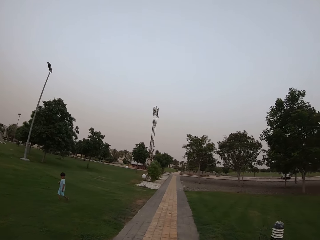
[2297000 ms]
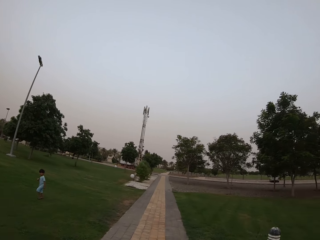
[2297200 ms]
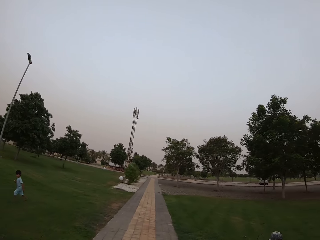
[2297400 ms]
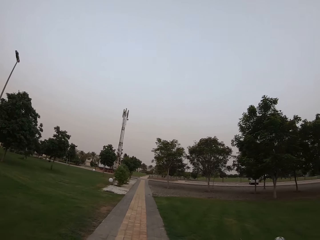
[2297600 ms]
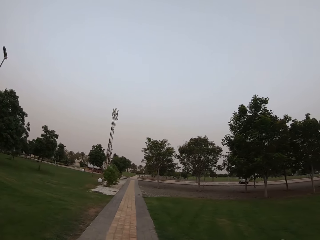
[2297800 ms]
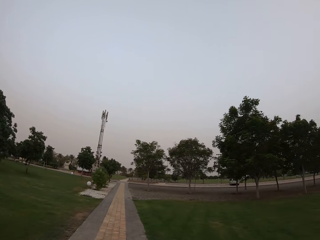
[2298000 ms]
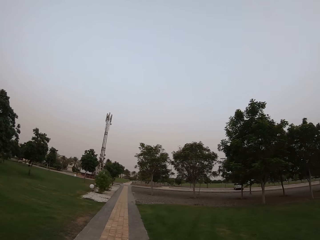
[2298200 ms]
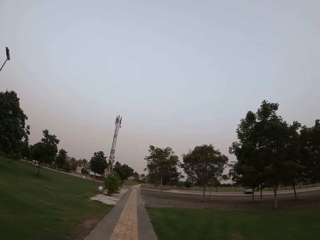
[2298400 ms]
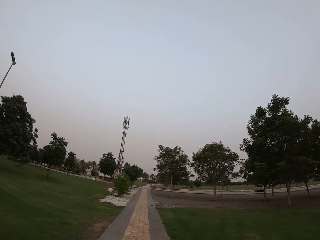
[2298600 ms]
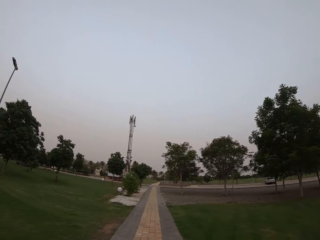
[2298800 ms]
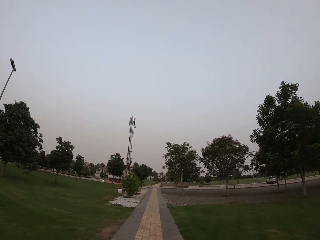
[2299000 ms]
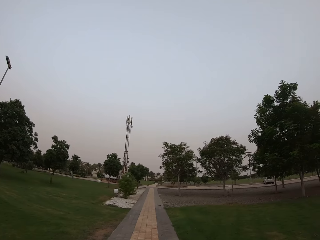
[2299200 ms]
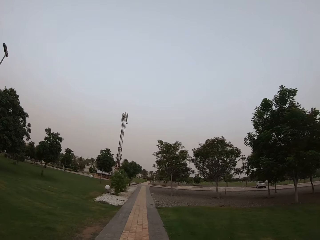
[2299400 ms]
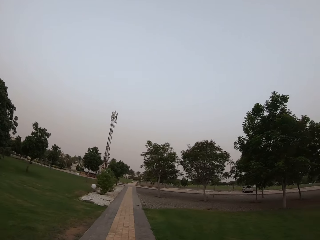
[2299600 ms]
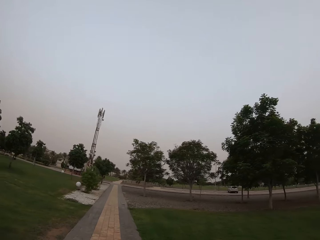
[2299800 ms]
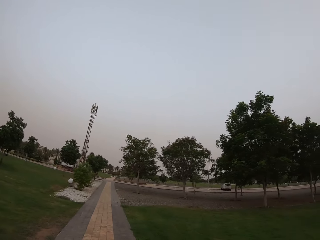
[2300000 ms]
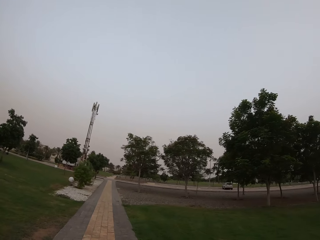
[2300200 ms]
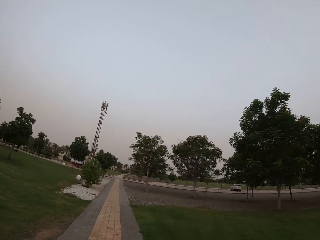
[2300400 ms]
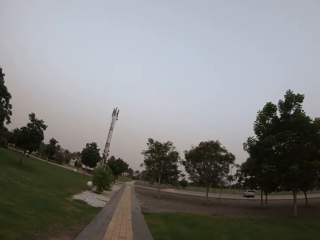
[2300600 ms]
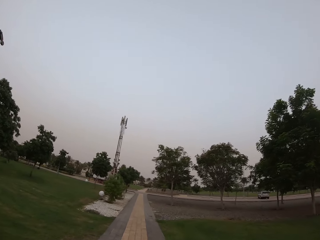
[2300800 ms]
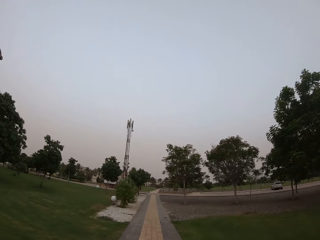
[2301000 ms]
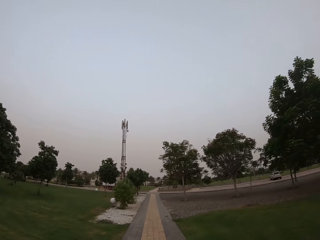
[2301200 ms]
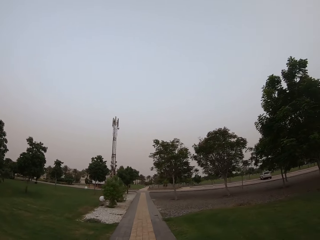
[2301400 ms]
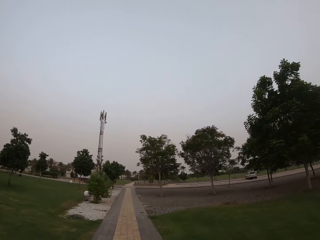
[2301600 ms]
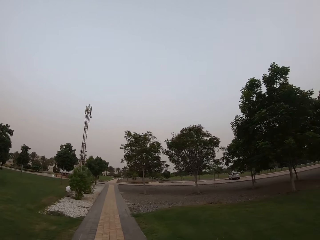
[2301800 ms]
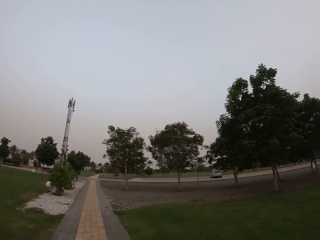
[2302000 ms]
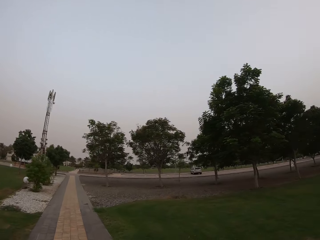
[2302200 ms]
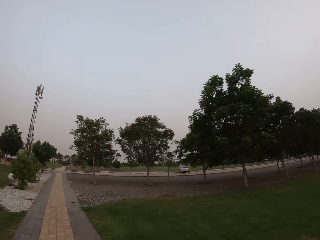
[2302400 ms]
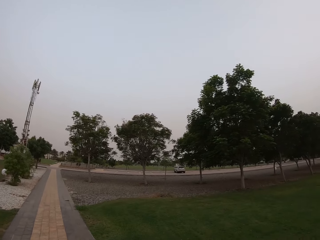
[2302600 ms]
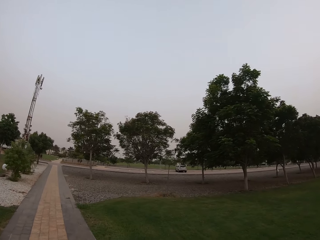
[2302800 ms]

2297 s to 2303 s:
The camera wearer walks.

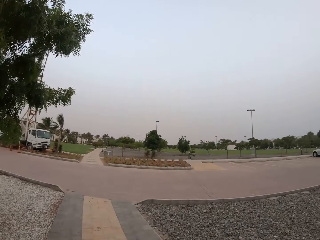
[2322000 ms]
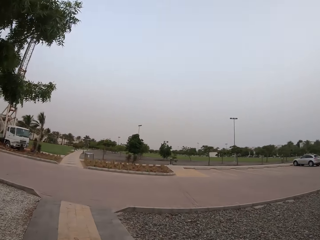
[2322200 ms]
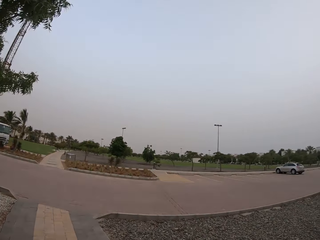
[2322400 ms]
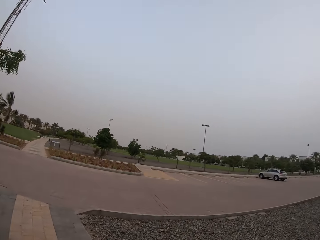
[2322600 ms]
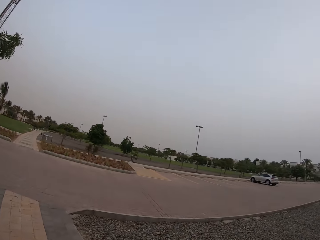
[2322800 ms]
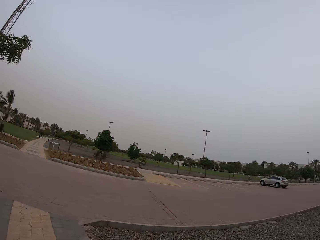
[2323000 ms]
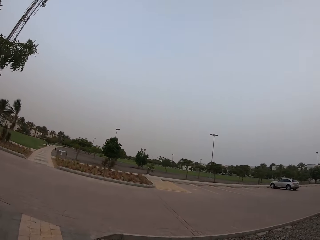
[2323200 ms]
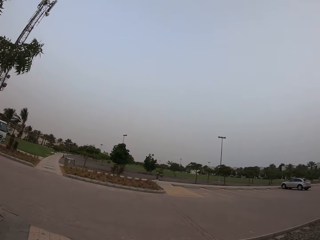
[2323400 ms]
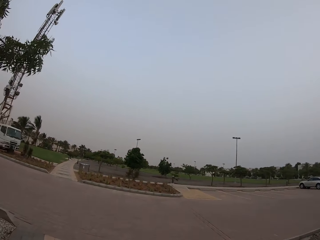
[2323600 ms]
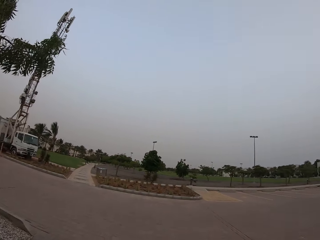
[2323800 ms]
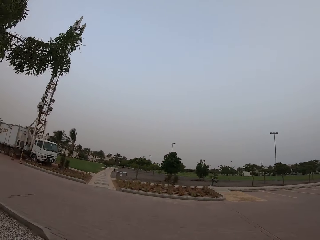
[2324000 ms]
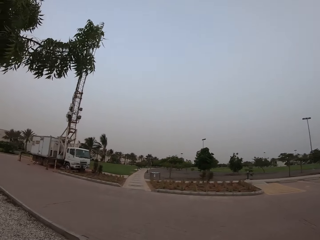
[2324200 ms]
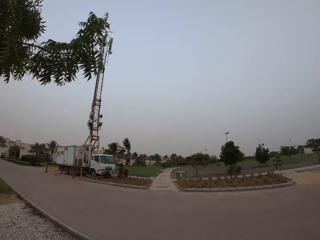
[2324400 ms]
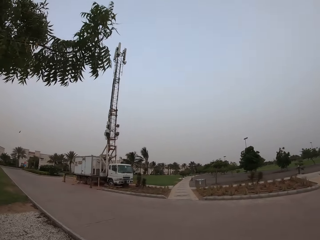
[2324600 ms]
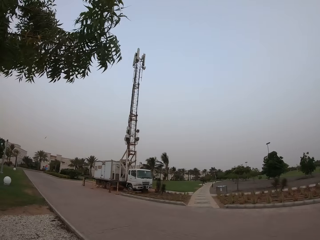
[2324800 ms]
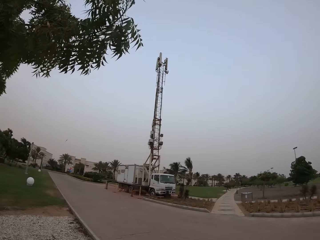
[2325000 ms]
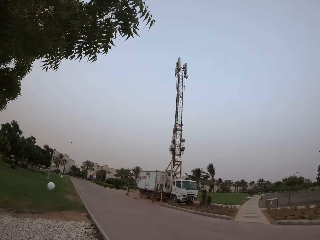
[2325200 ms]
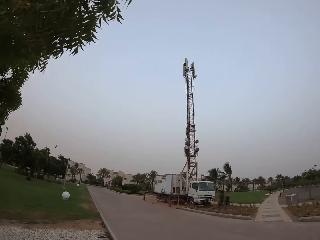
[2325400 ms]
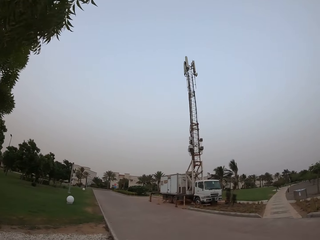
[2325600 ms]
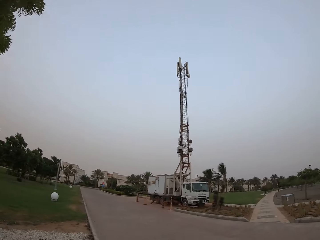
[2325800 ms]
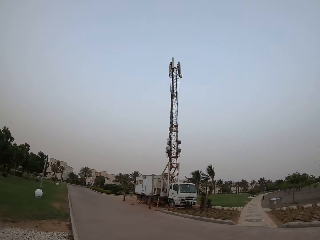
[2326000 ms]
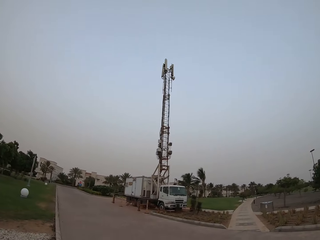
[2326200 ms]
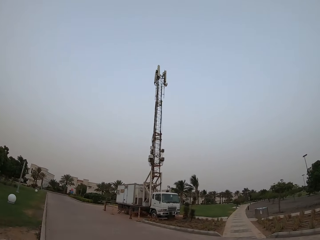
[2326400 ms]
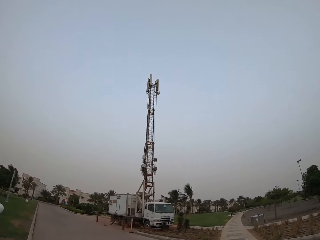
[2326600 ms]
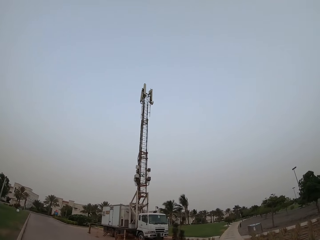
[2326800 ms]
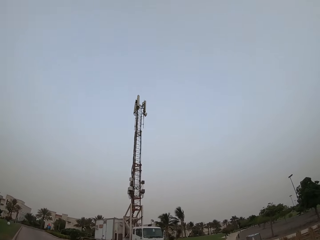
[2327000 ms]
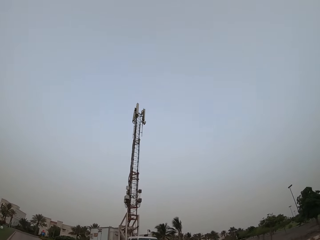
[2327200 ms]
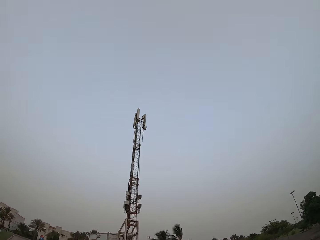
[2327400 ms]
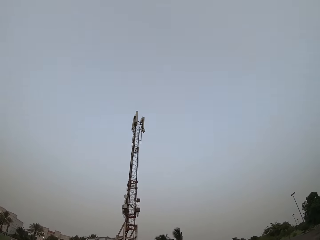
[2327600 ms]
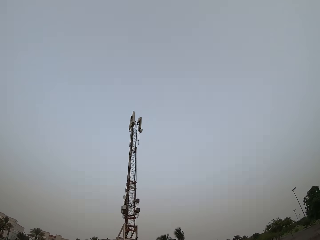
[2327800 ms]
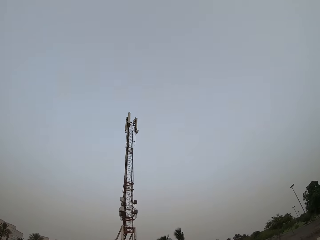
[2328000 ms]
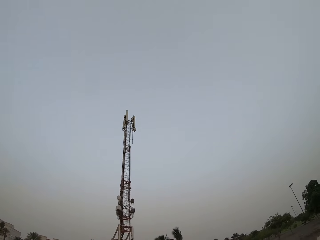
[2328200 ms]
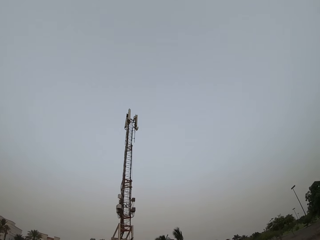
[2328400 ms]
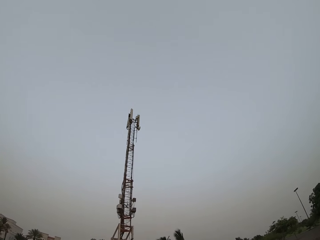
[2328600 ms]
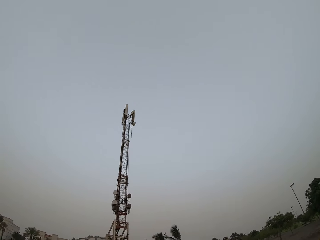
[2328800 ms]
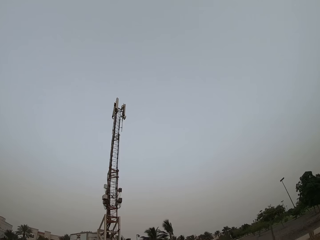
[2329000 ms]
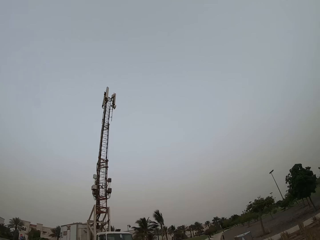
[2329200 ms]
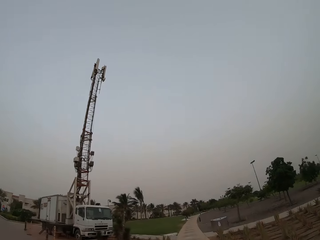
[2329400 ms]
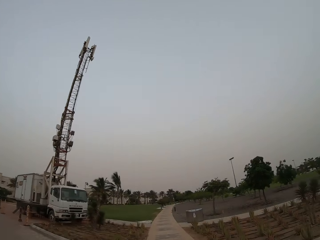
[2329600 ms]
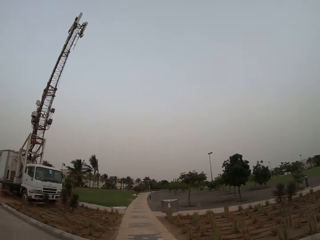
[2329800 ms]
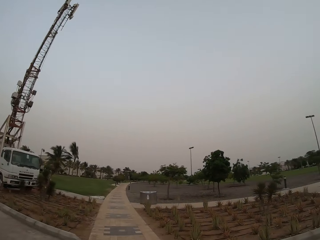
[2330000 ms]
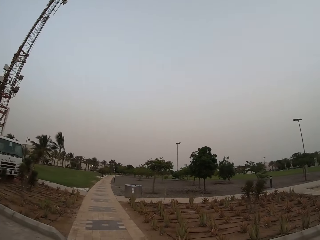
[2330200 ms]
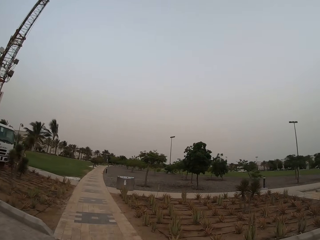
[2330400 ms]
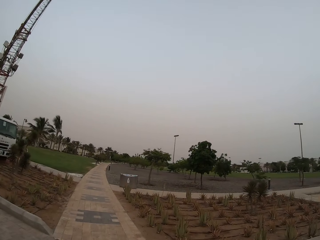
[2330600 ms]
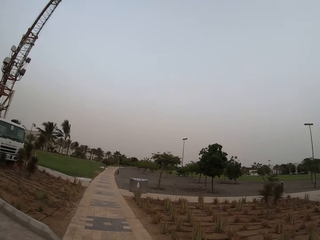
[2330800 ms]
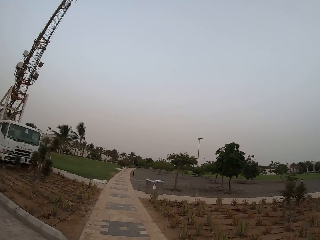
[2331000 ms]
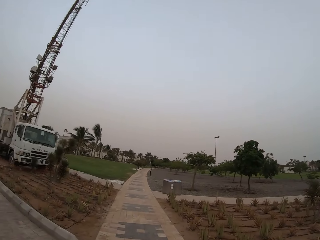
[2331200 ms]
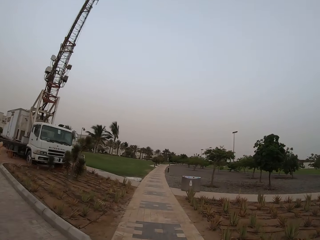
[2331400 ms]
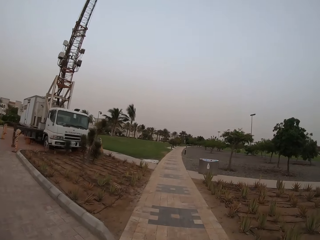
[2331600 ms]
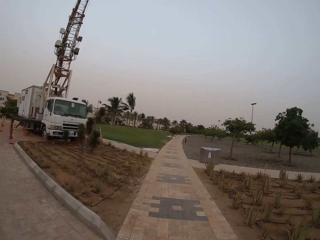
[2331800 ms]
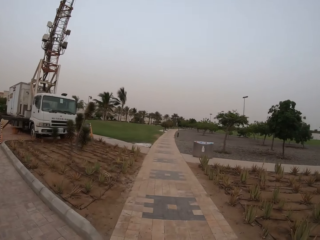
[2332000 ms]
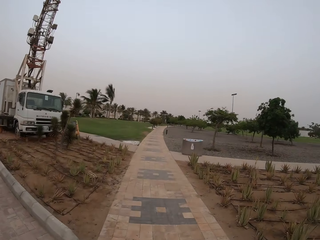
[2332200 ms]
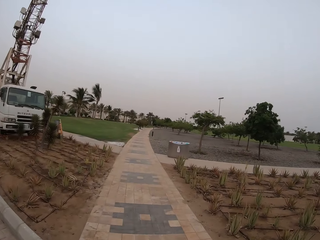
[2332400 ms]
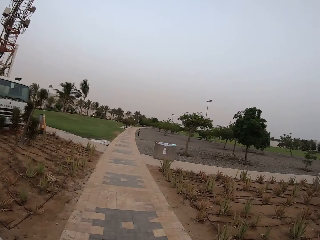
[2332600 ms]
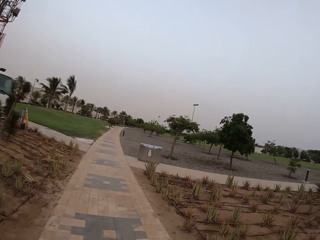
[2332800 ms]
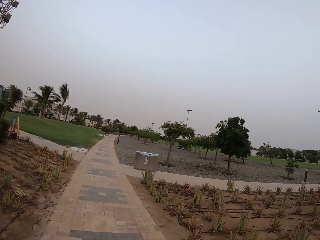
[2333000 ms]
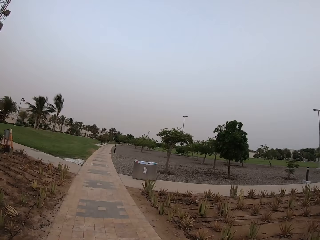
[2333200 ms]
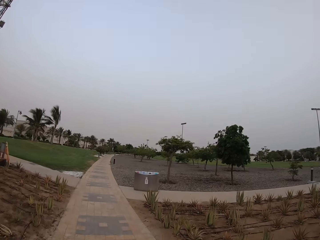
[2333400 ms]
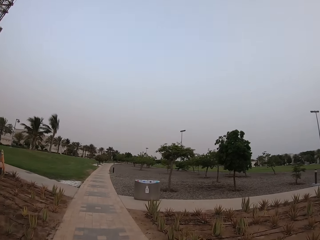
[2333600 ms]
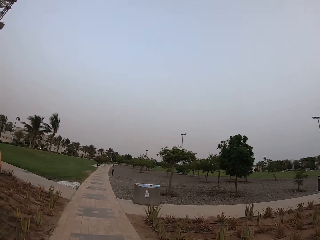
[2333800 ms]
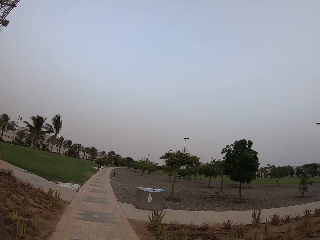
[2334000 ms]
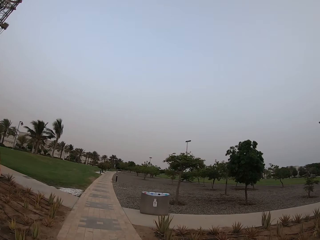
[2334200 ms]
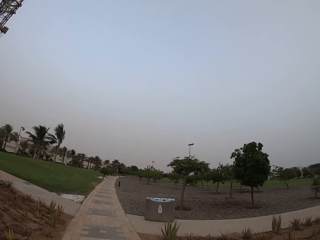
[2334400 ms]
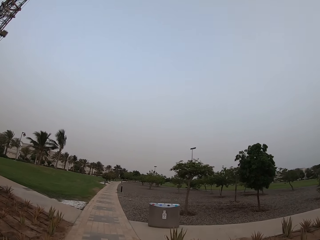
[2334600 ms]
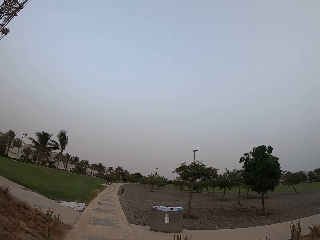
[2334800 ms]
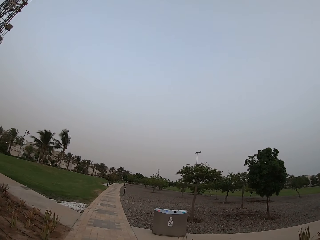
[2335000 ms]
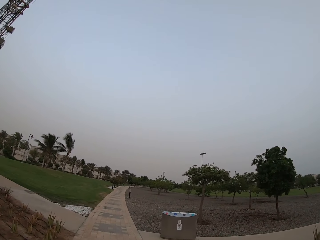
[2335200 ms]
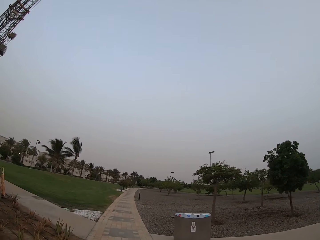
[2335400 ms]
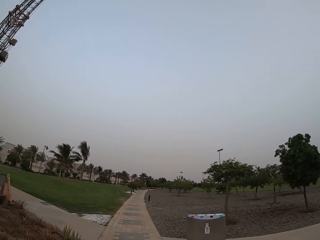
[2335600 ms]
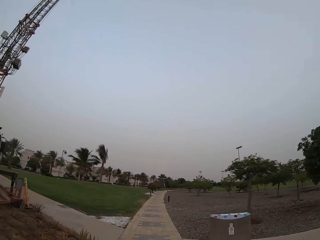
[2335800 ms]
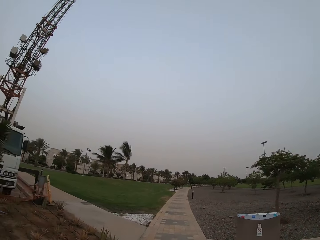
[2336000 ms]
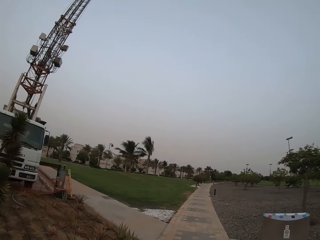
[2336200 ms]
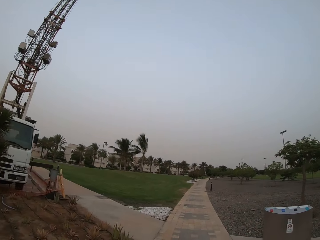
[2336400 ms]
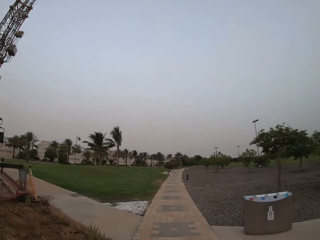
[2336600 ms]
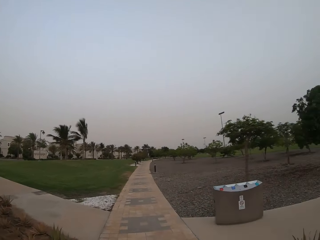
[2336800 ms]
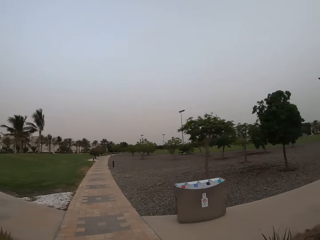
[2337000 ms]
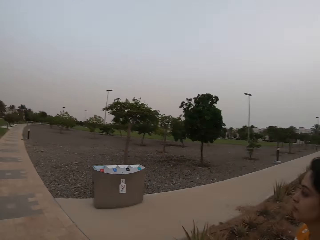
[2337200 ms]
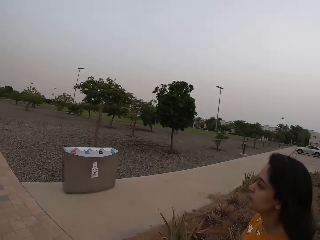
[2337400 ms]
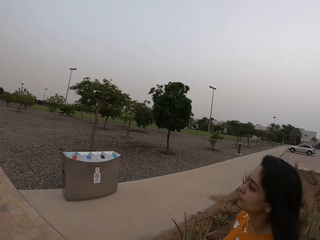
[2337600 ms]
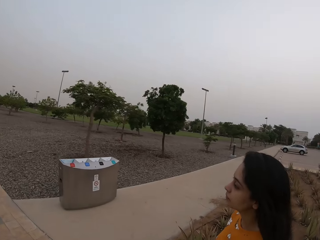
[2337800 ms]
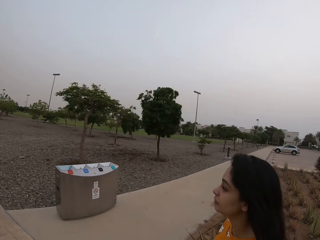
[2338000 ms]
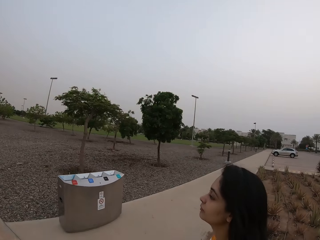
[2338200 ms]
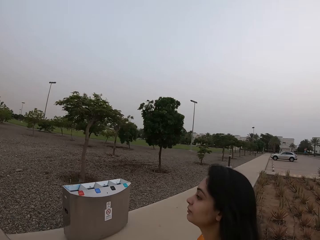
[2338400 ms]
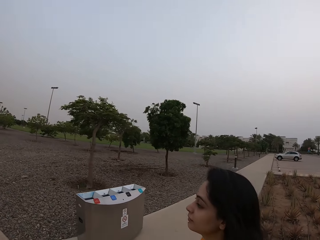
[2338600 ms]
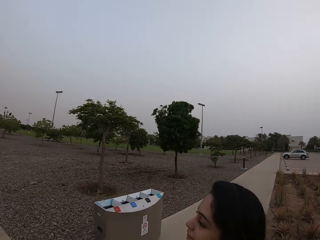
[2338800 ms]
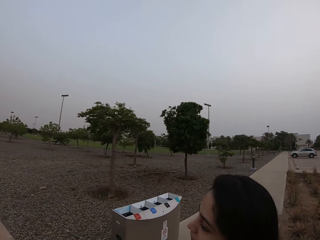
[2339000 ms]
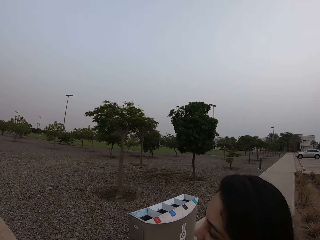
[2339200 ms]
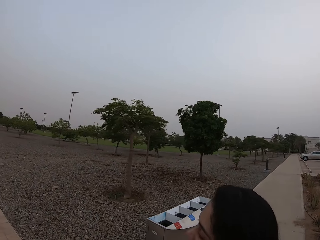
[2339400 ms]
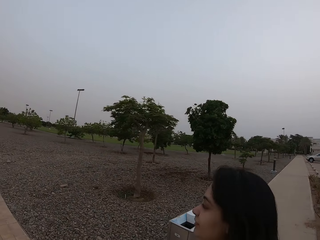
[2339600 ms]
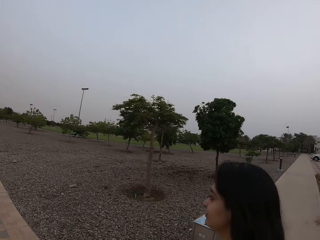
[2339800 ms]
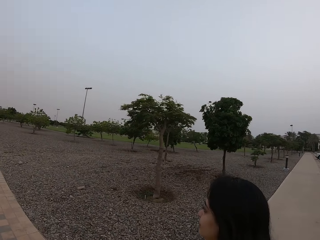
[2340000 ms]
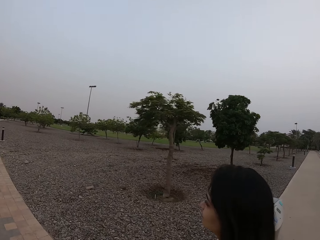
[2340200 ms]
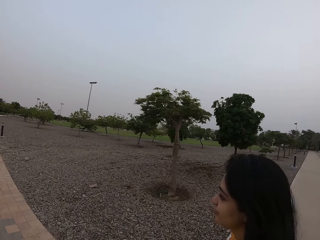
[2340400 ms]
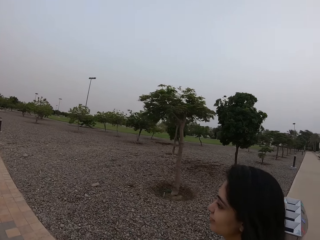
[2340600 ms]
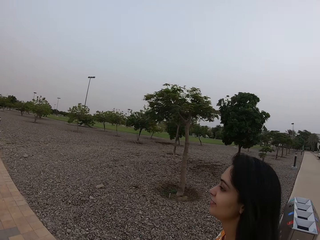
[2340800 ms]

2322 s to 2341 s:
The camera wearer looks around. They look up. They walk around. They look around. A woman walks.
